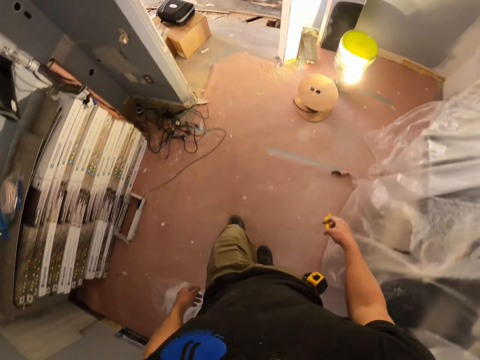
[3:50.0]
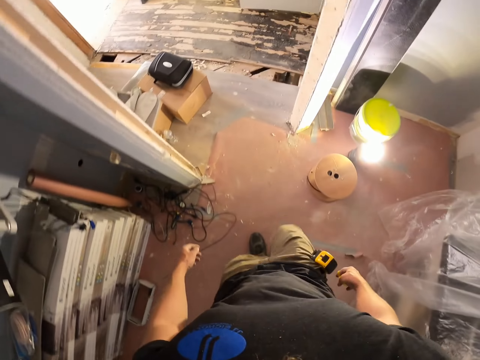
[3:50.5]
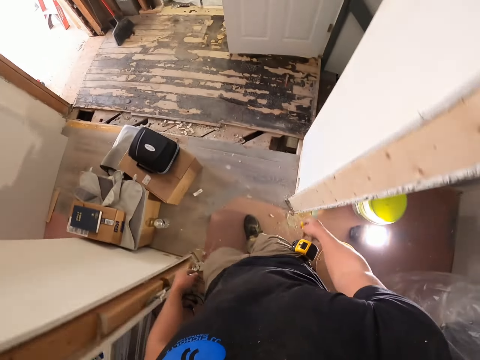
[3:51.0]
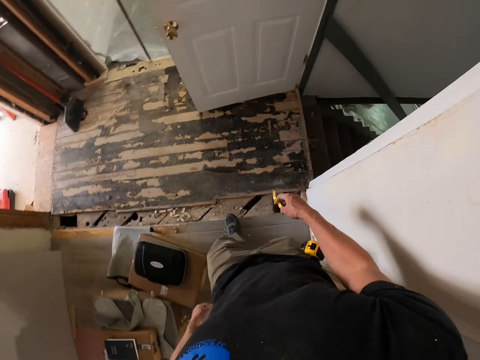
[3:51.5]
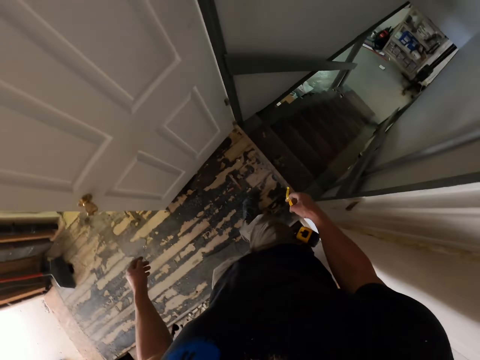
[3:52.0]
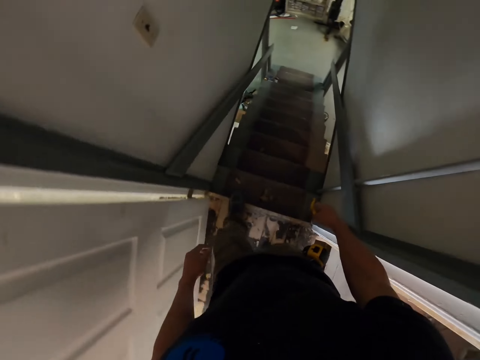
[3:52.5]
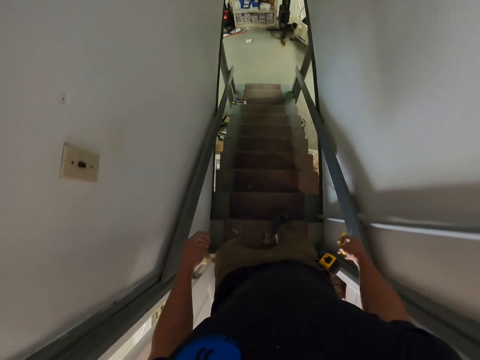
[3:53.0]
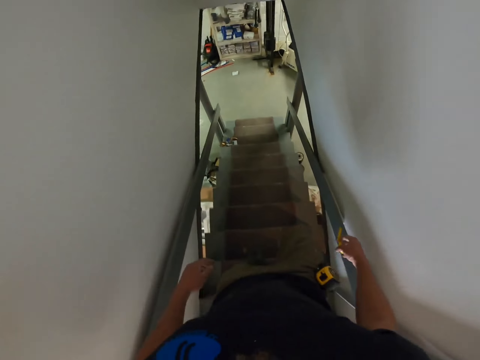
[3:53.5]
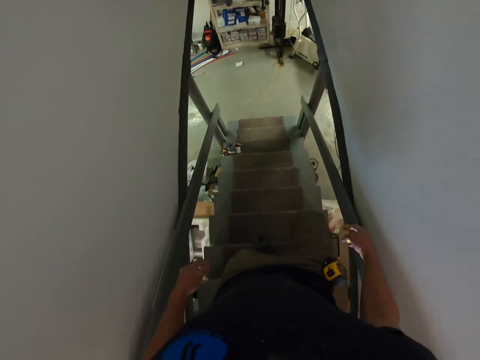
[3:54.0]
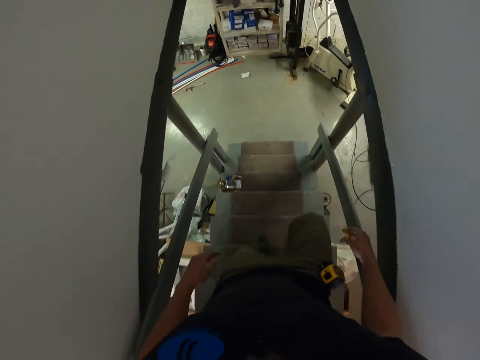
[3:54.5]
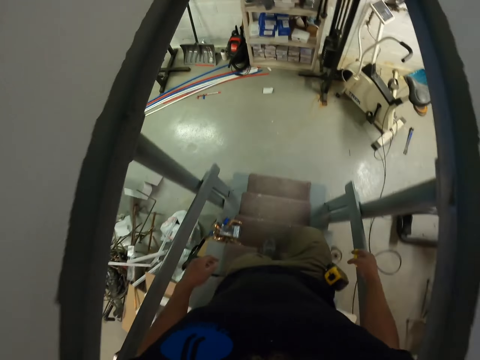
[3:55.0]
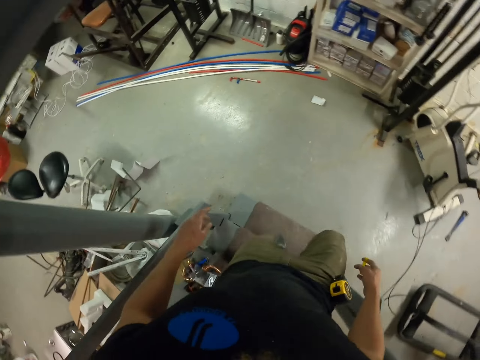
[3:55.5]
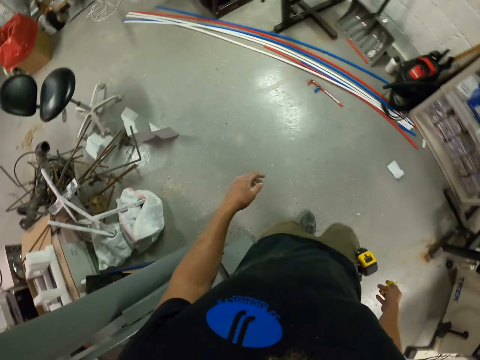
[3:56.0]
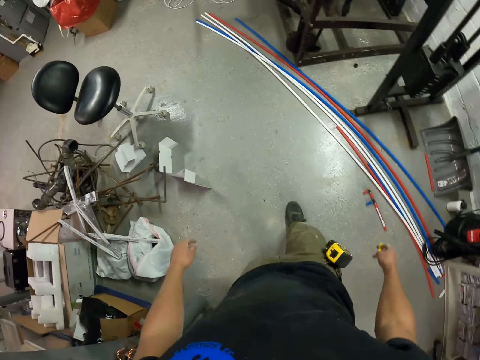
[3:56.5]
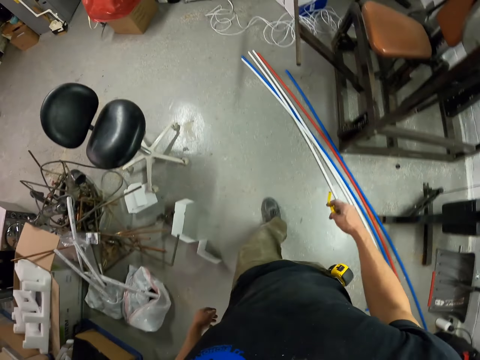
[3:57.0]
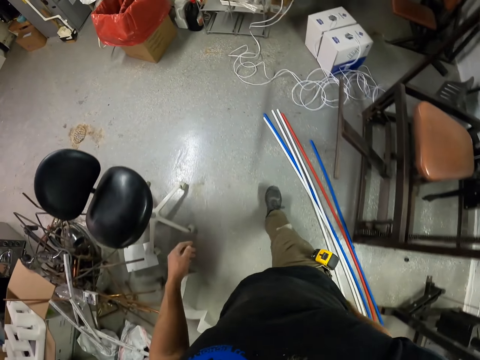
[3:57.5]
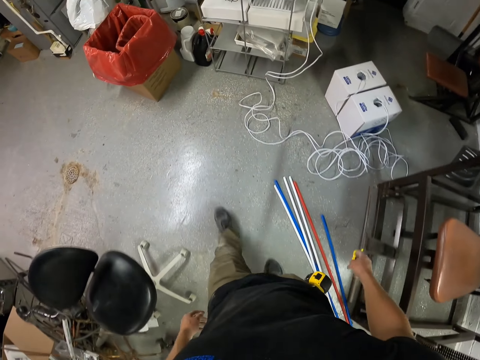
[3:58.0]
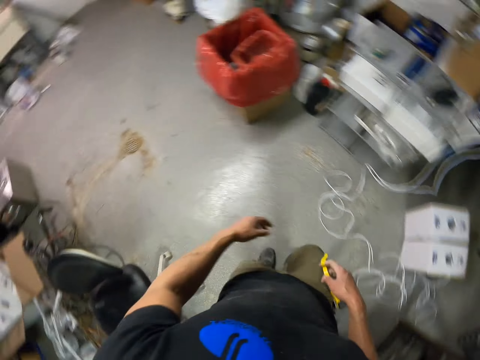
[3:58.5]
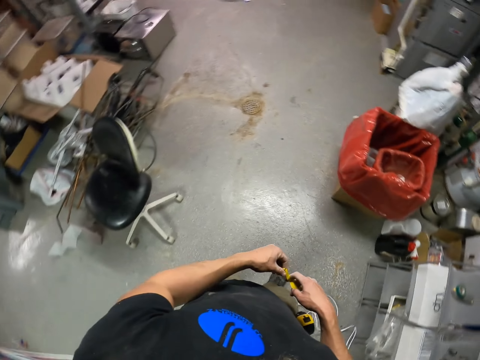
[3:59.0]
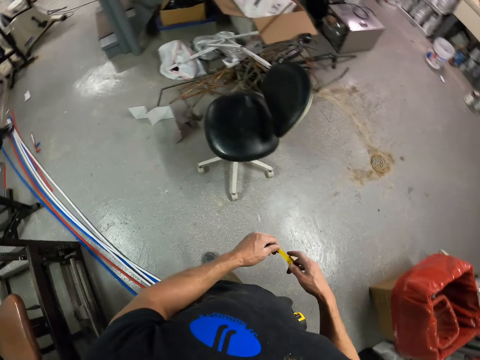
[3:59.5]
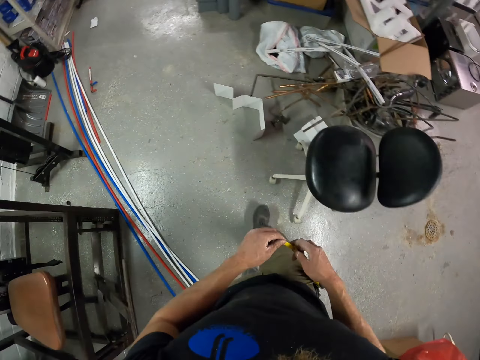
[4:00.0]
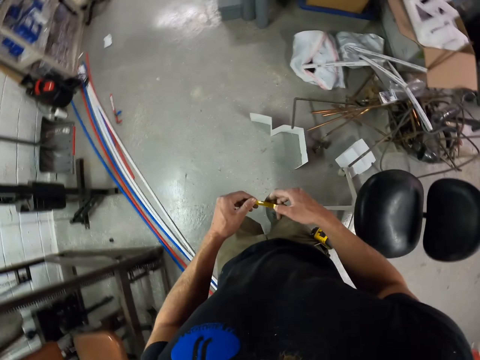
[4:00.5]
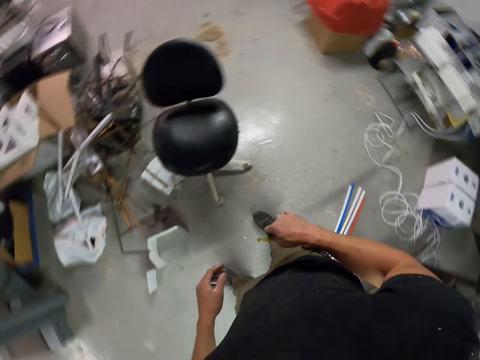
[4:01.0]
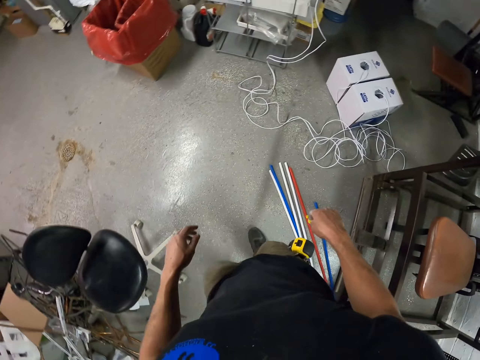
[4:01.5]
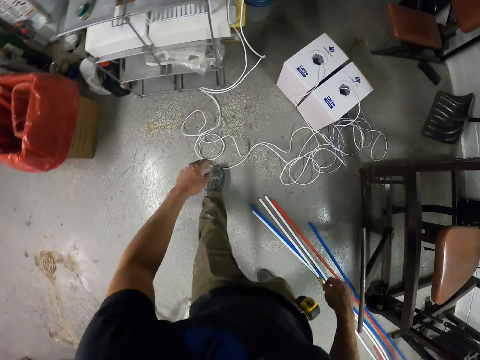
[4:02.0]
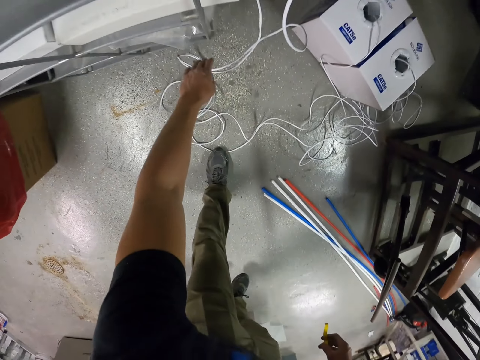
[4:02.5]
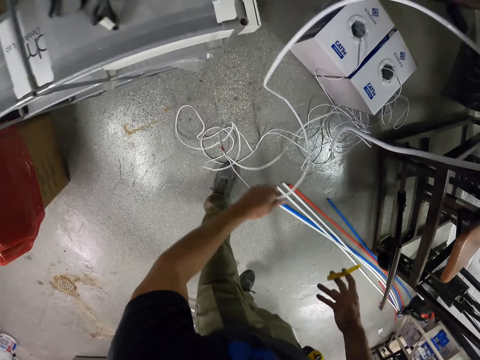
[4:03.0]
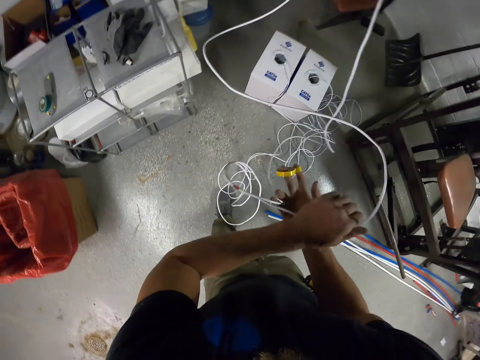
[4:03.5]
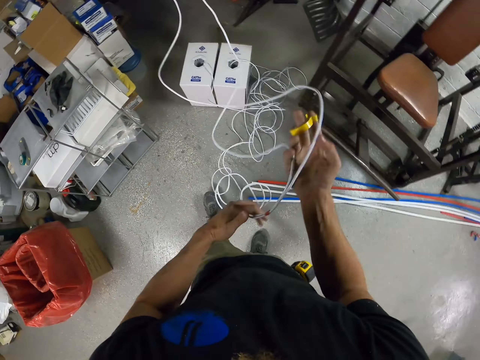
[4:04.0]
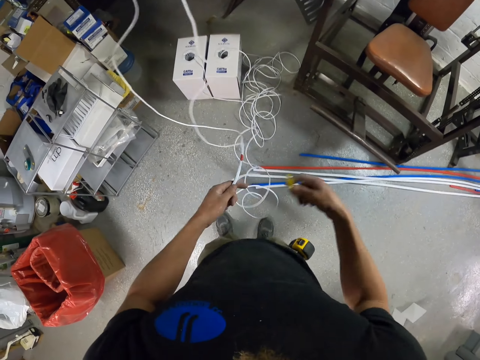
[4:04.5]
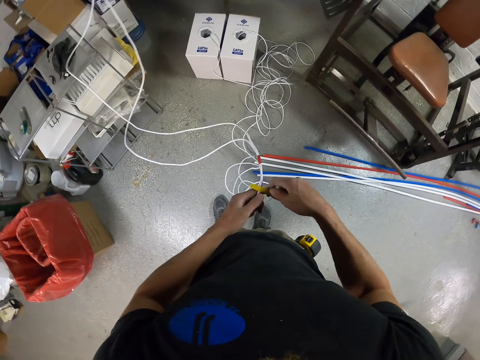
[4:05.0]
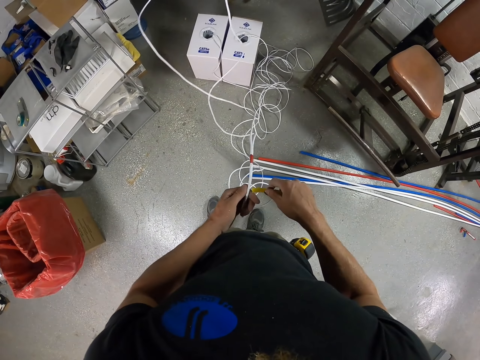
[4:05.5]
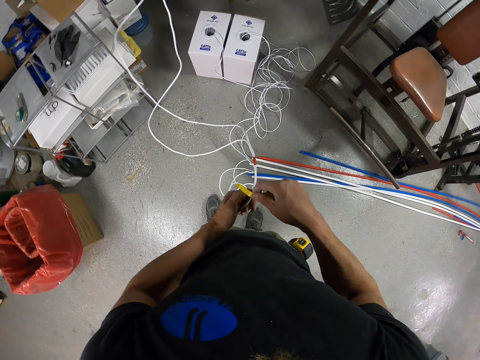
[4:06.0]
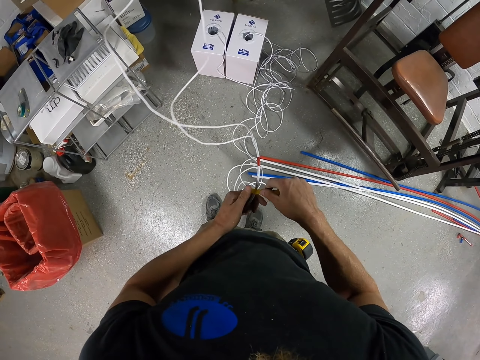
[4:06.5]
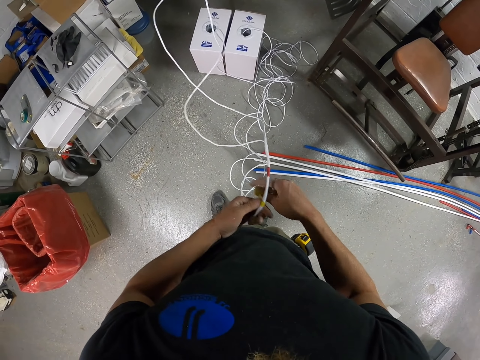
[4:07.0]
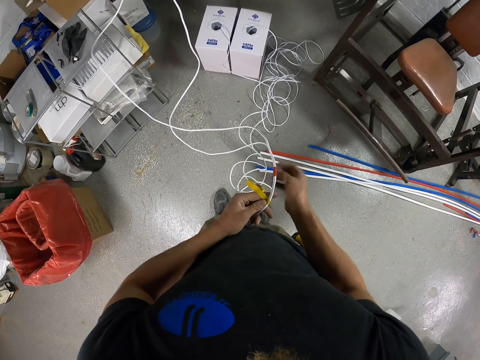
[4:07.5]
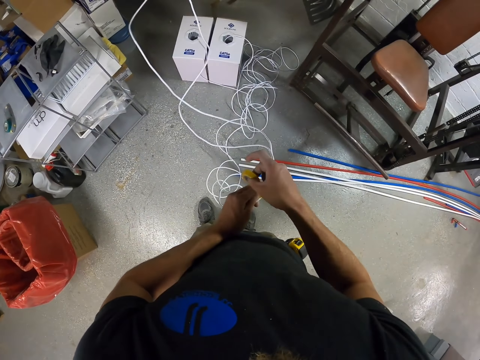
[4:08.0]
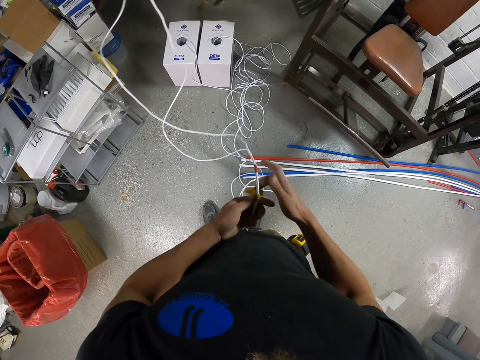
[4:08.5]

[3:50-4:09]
The camera wearer walks down the stairs. They walk around the room. They look around. They remove the sellotape. They walk around the room. They pick up the white cable with the left hand. They hold the white string. They tie the tape around the cable. They put the sellotape on the white string.

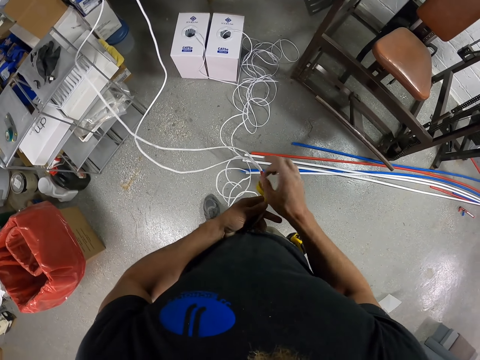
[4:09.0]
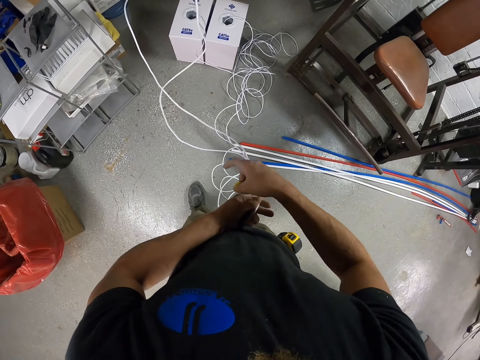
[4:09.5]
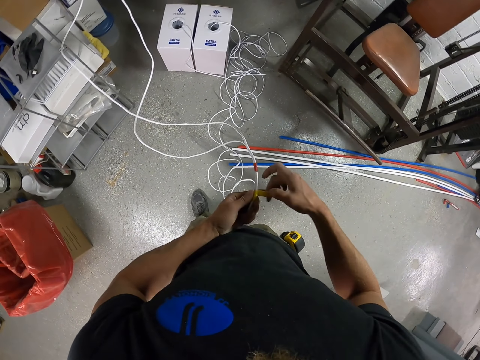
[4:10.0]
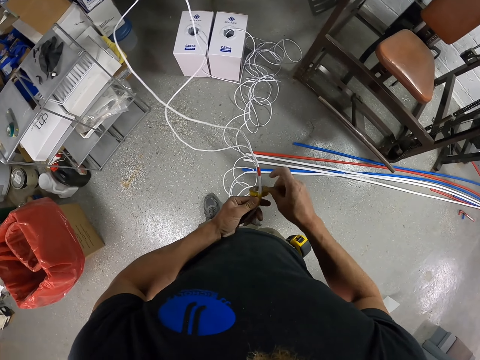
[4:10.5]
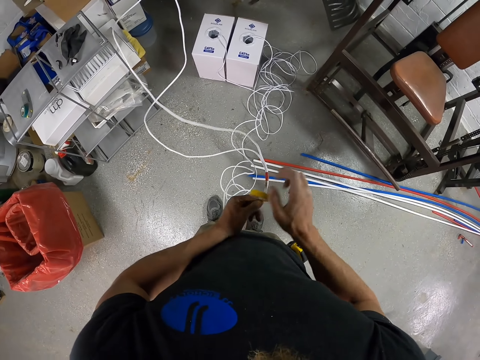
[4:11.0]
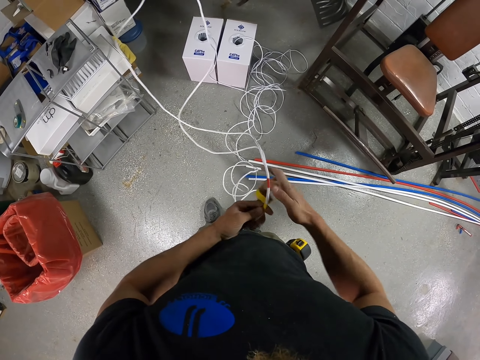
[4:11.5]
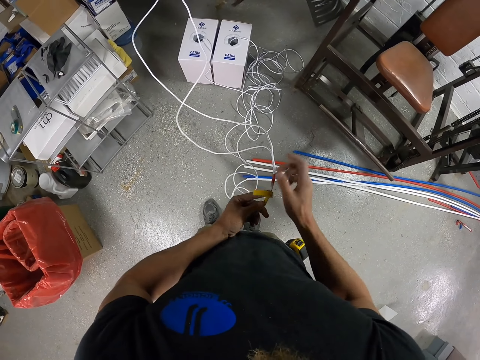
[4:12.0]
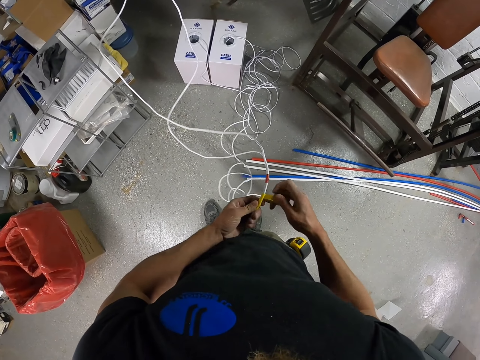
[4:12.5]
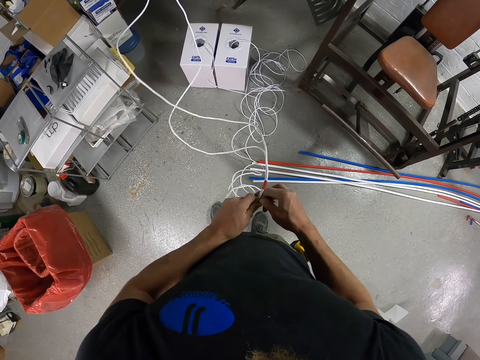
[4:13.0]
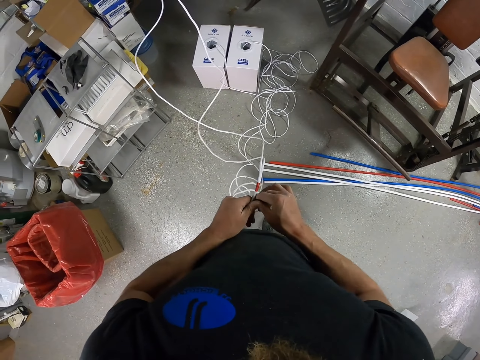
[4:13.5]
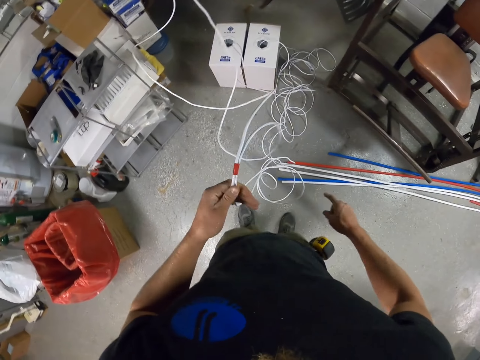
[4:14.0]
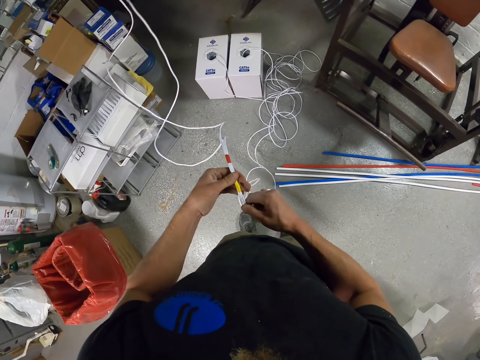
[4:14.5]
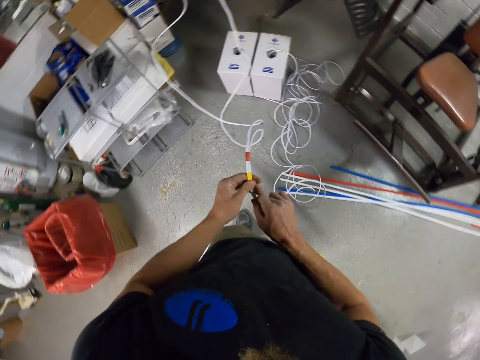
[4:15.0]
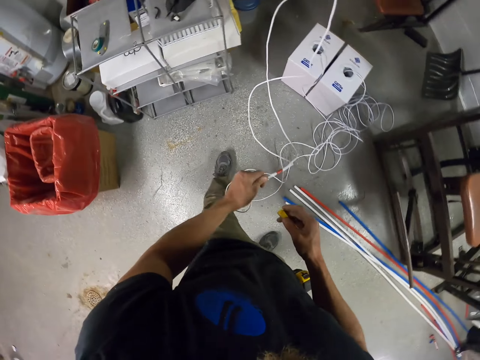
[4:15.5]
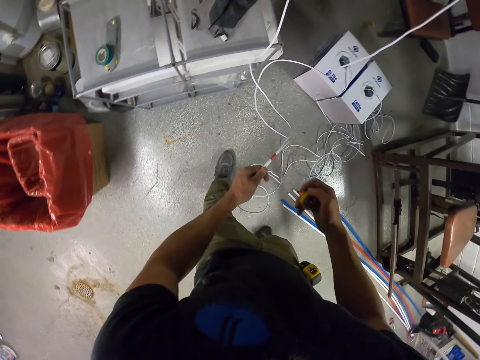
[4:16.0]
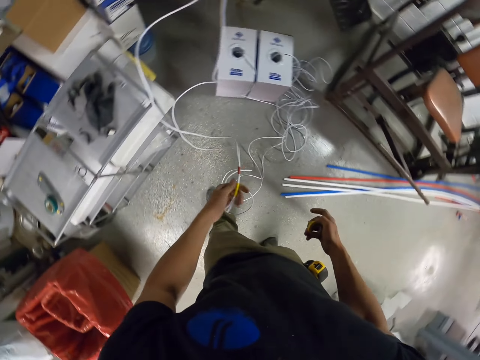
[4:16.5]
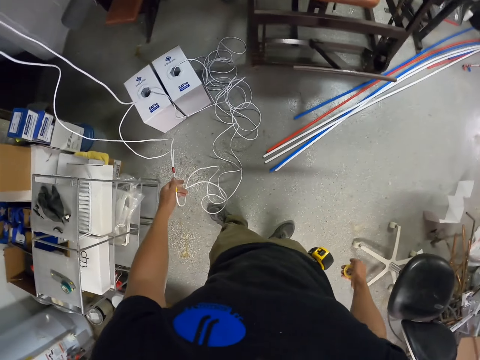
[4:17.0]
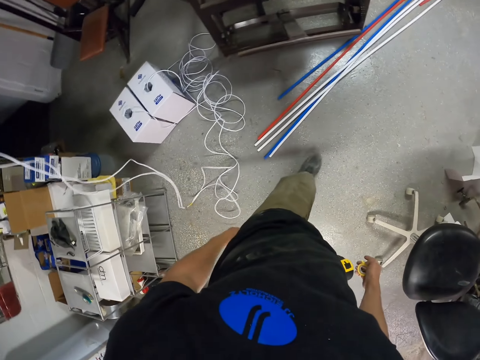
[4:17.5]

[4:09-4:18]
The camera wearer lets go of the white cable.
